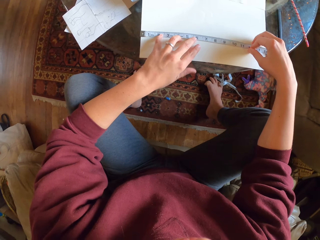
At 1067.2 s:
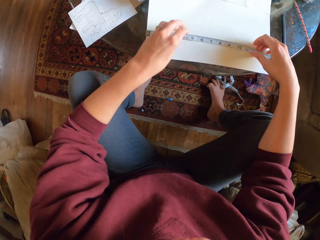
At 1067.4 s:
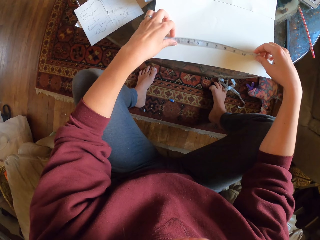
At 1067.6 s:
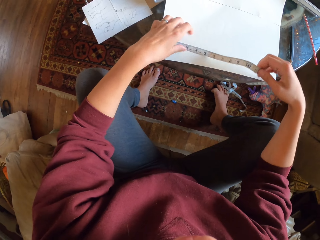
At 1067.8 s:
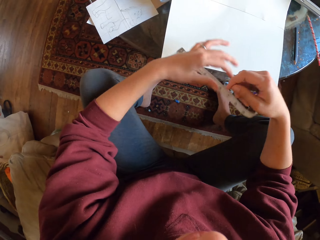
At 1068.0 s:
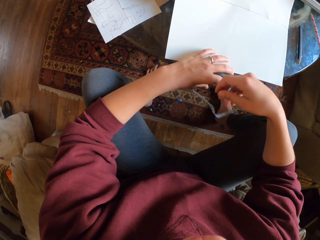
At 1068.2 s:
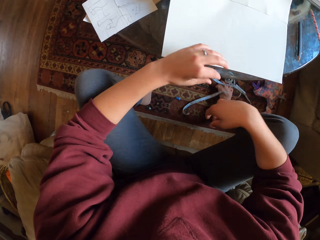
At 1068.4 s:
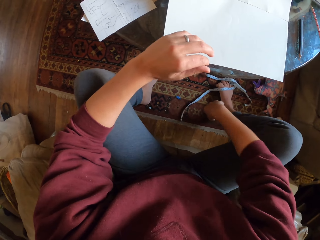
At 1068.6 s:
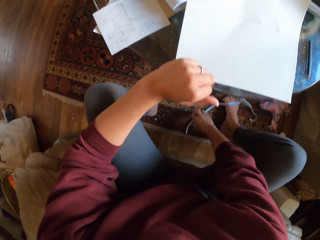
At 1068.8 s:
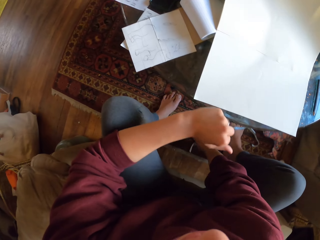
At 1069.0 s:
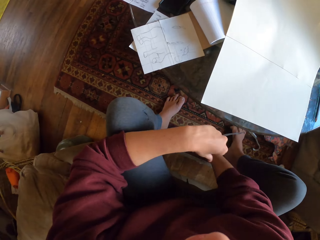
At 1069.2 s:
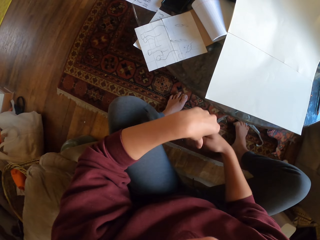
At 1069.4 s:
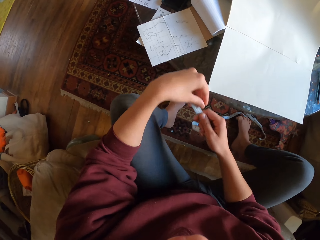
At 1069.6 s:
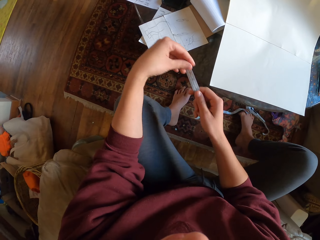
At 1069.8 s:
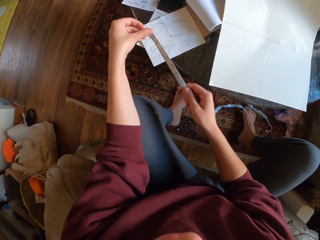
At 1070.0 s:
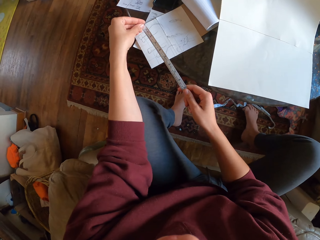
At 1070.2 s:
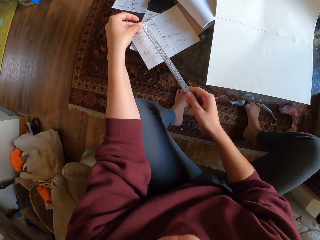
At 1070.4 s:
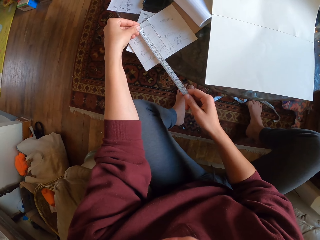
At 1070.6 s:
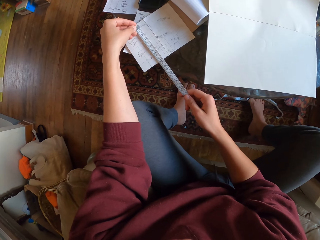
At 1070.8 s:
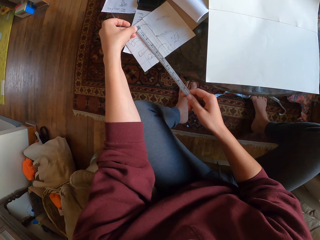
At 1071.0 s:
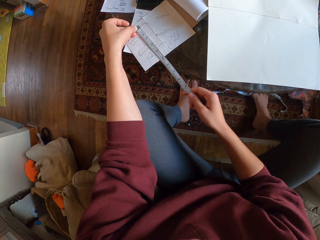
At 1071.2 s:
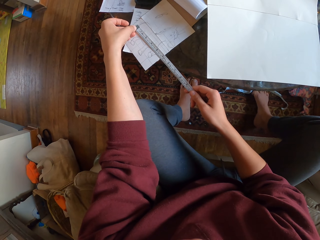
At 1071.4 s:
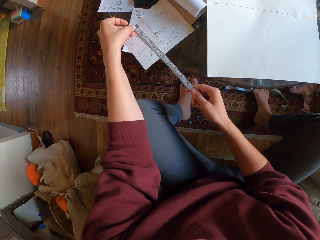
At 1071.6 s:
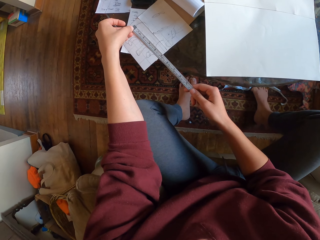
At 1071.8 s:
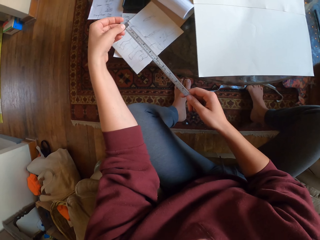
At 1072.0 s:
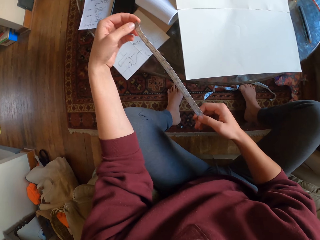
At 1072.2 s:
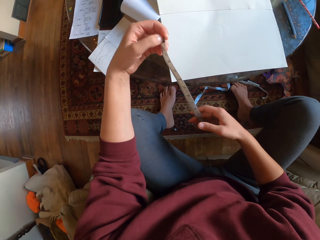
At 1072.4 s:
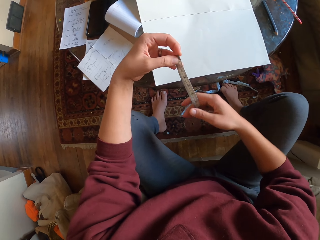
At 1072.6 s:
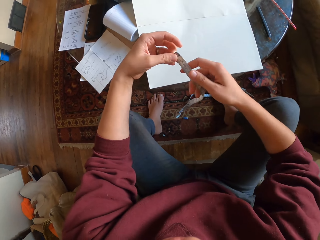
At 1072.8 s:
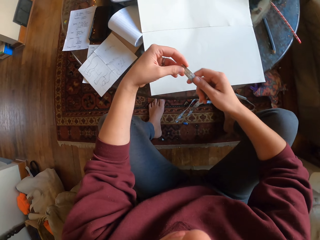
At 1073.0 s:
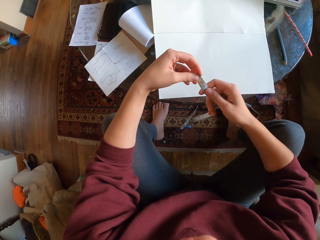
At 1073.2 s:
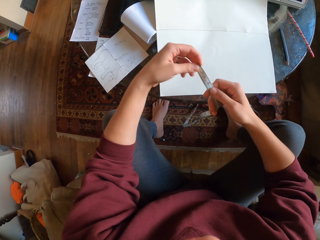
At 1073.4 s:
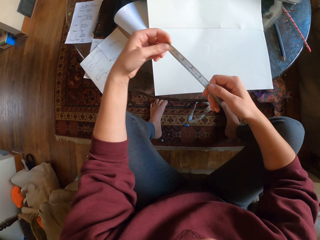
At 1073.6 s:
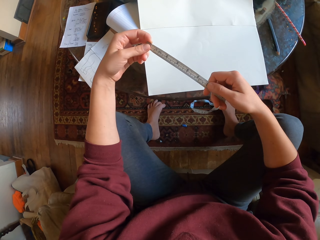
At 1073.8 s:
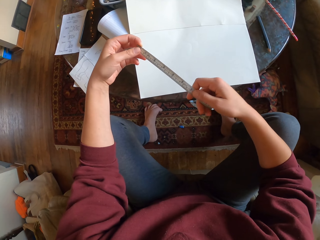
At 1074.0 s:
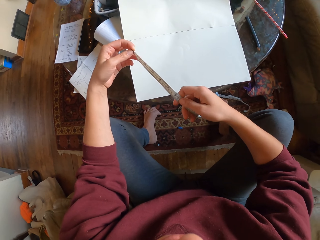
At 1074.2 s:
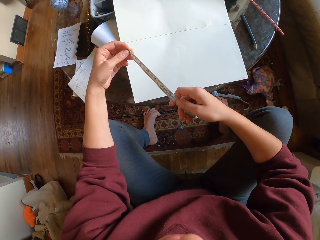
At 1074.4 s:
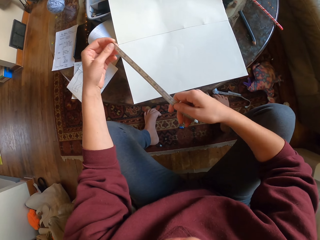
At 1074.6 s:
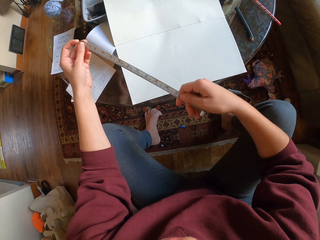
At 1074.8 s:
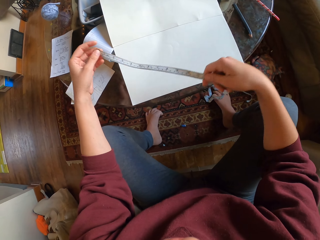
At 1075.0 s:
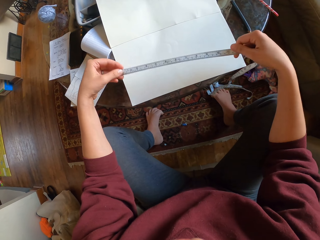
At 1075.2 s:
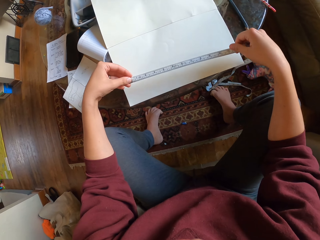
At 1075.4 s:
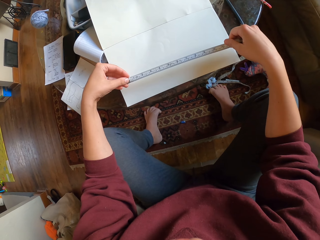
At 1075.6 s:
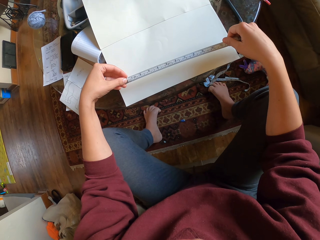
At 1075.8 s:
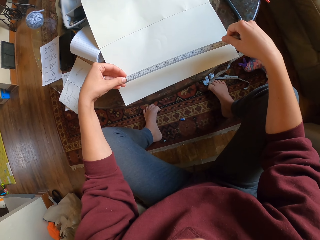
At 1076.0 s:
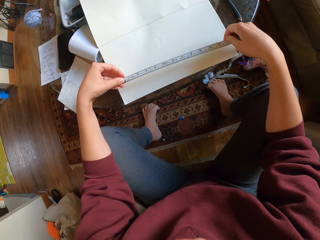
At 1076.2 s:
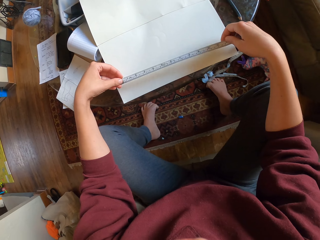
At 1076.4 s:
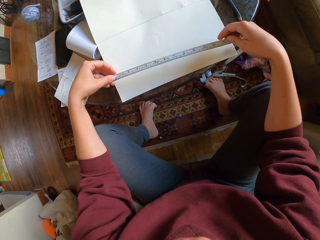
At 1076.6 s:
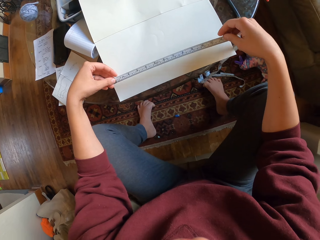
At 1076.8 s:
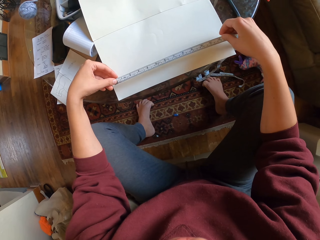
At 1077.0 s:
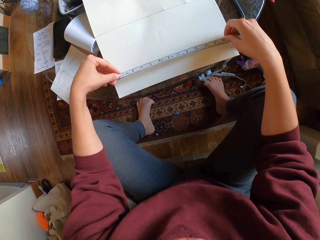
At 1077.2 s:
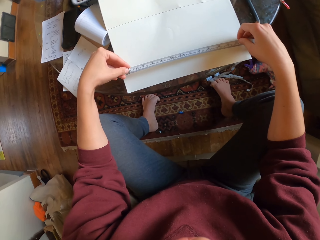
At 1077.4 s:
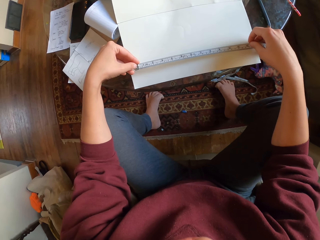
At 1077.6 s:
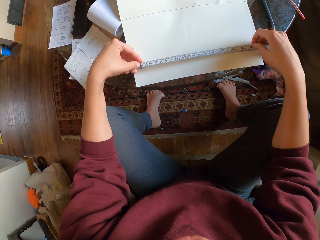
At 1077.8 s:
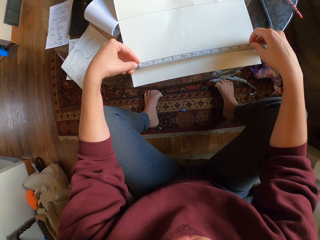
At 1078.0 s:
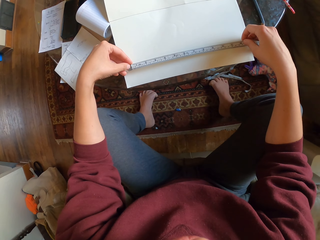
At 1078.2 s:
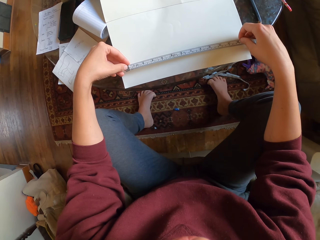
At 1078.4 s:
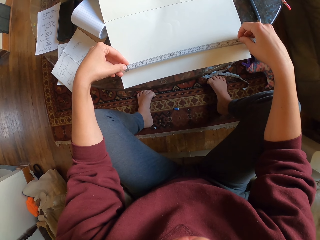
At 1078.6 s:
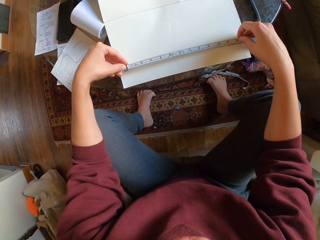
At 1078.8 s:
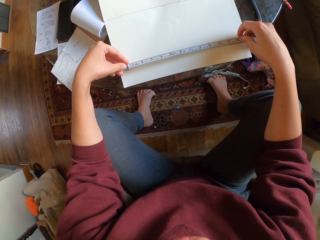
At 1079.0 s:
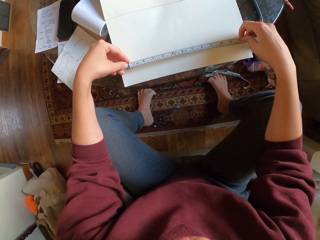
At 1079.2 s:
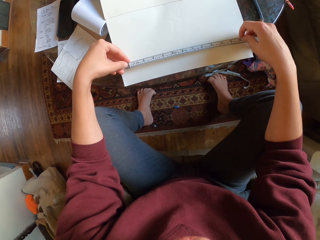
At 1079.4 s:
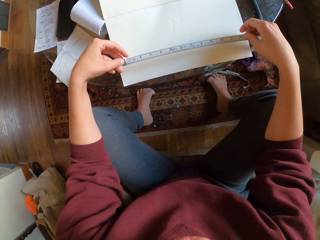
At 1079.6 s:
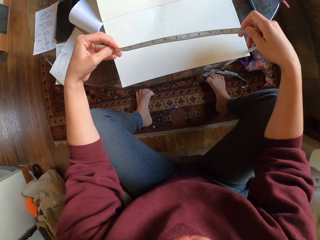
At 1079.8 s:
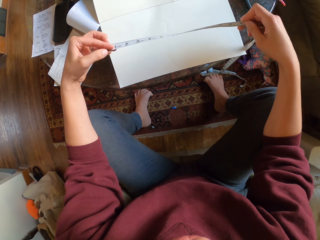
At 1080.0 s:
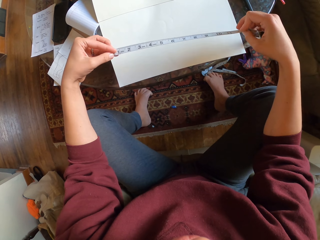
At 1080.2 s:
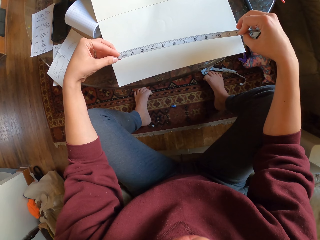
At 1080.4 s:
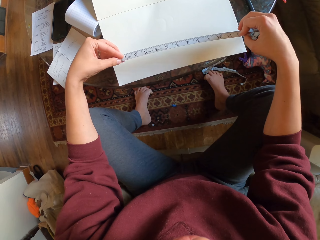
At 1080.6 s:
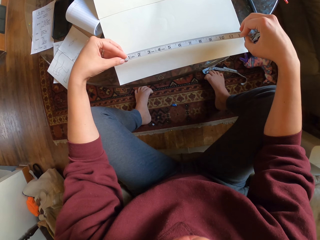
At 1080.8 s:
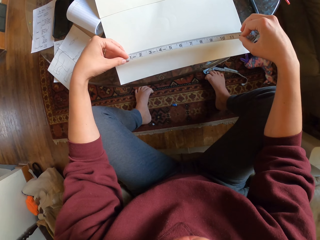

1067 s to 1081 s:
The camera wearer picks a tape measure from the ground. They measure the diagram of an animal on the table. They measure the manila paper with the tape measure.

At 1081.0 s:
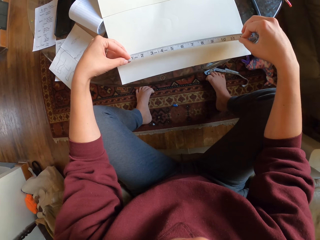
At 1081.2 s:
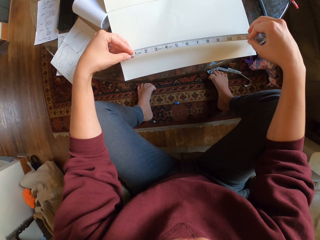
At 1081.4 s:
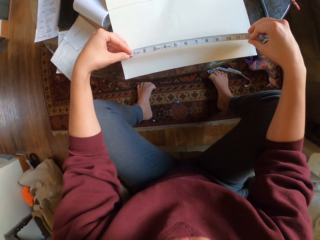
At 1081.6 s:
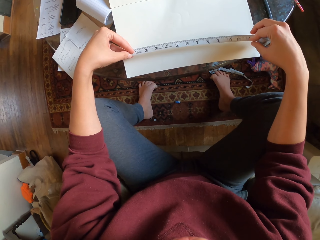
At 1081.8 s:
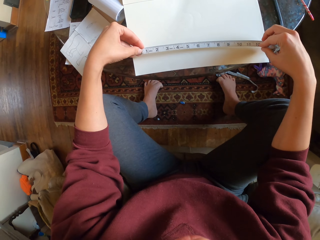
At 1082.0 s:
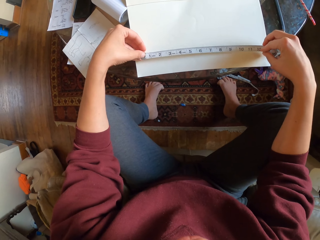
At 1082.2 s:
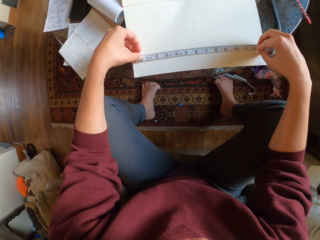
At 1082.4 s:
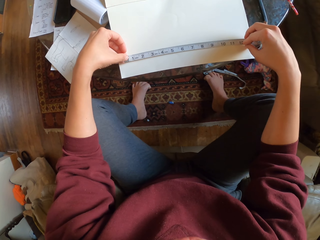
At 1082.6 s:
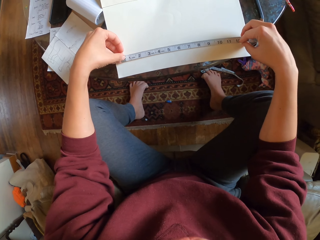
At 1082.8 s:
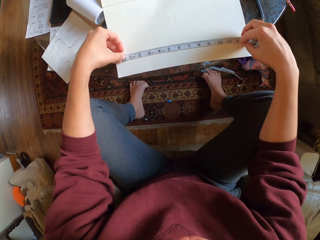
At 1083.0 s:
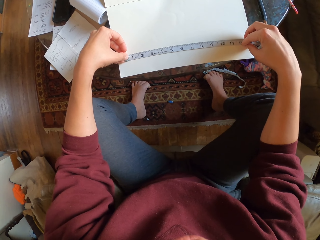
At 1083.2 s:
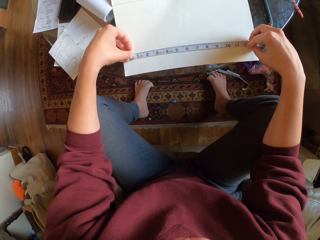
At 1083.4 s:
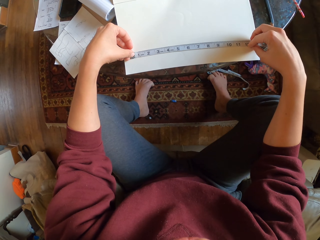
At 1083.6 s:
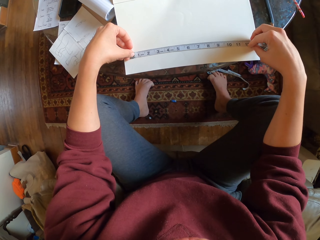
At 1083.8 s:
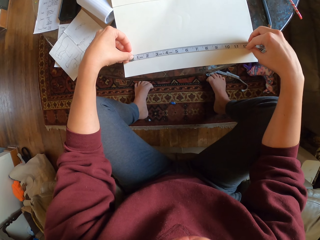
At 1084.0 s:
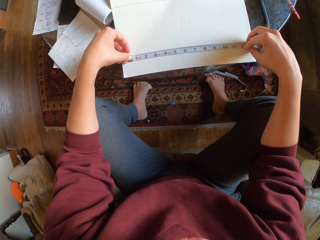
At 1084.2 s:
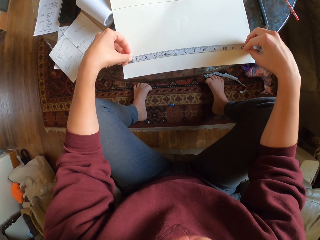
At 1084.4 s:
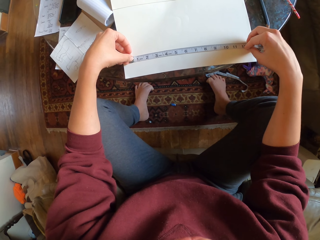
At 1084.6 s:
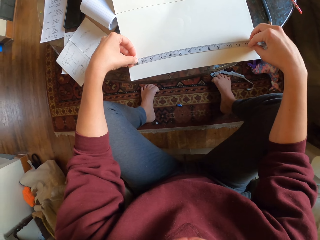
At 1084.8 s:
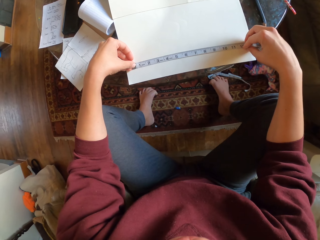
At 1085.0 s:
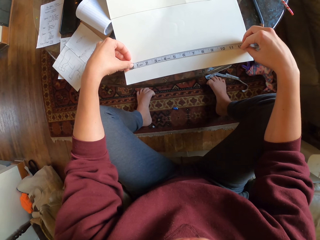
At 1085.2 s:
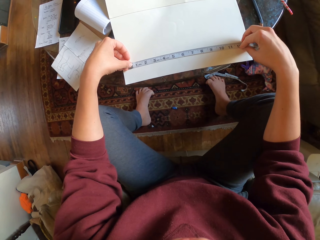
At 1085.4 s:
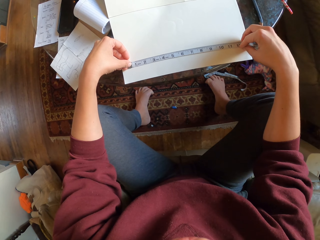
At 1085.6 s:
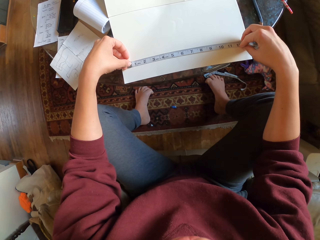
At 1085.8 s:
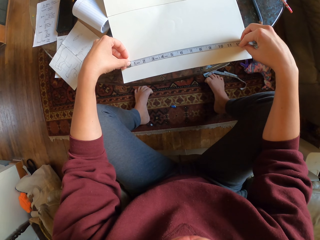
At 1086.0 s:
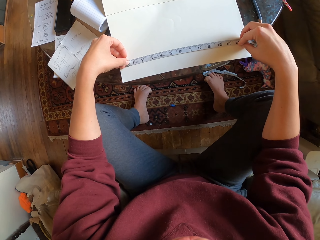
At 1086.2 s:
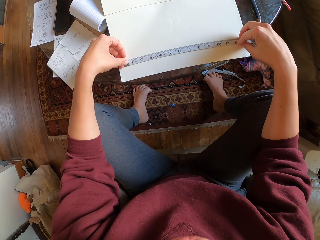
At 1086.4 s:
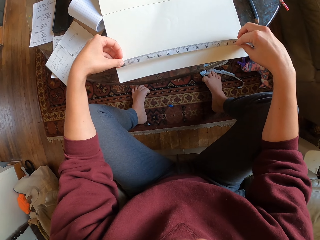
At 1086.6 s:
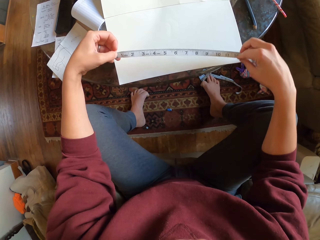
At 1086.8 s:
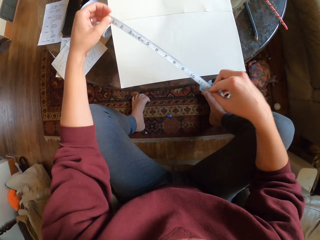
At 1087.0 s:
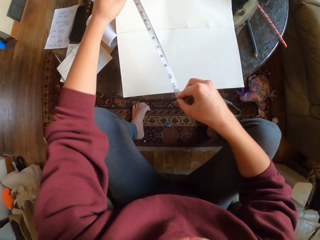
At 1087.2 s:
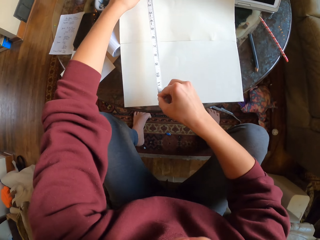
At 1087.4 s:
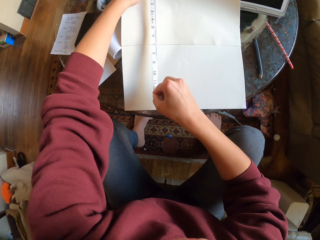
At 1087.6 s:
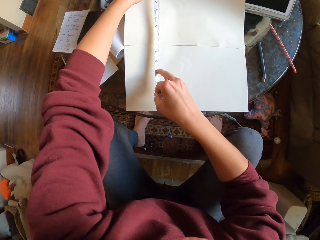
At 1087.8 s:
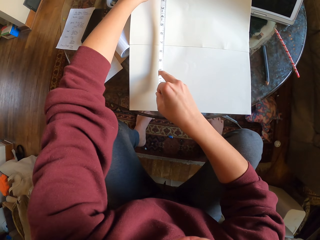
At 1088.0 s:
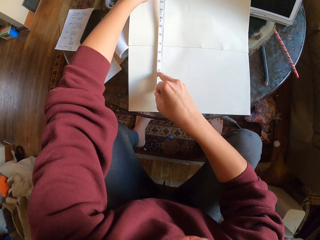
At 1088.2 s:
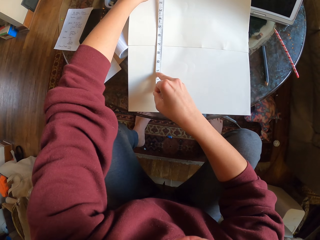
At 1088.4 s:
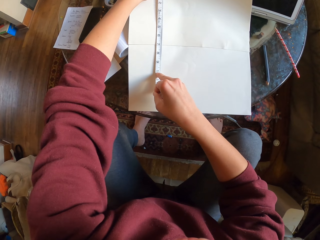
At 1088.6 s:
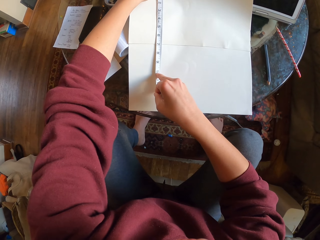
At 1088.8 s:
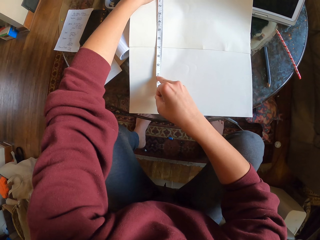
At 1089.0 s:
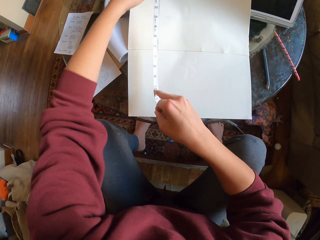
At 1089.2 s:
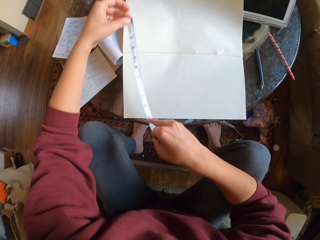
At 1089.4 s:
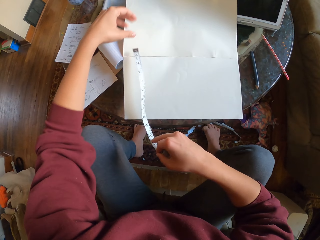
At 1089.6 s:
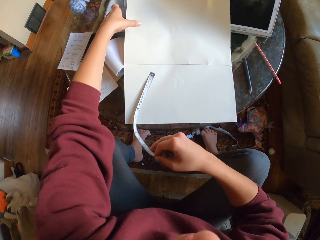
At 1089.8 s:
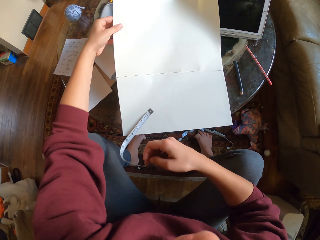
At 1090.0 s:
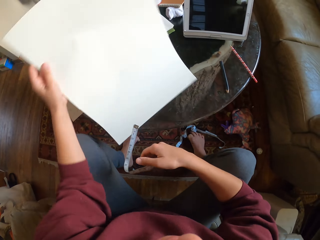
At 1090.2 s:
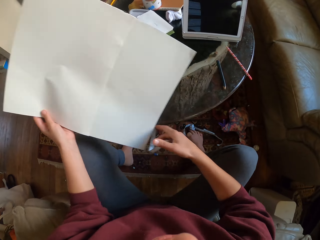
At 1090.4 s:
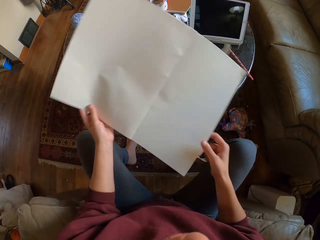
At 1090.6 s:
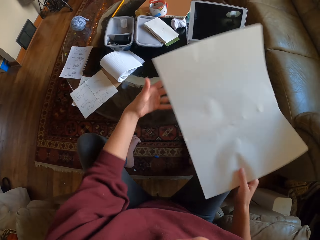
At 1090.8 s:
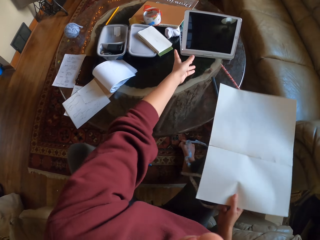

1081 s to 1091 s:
The camera wearer picks drawing paper.
